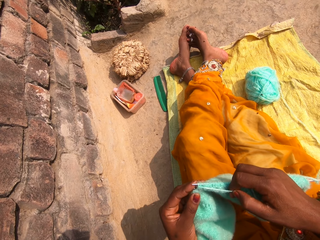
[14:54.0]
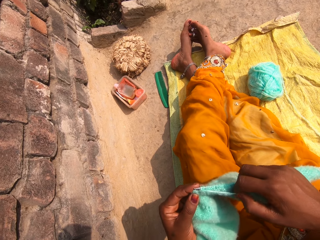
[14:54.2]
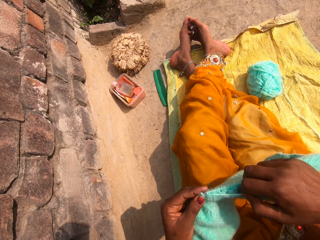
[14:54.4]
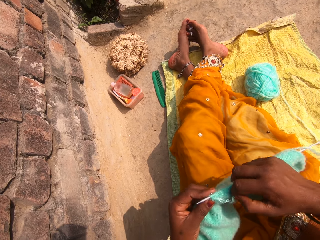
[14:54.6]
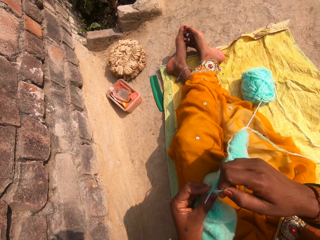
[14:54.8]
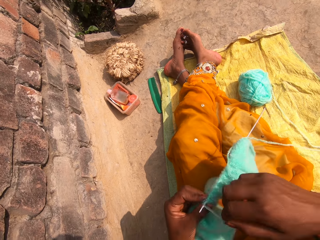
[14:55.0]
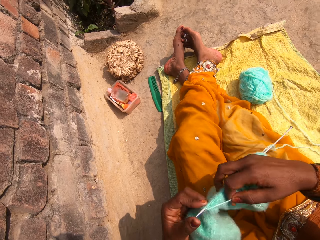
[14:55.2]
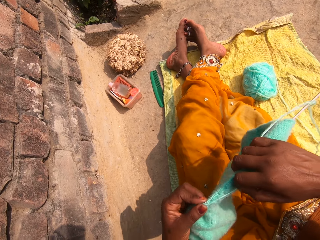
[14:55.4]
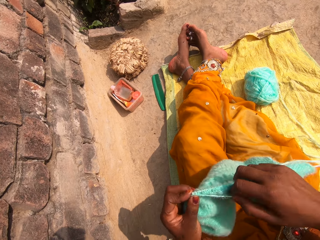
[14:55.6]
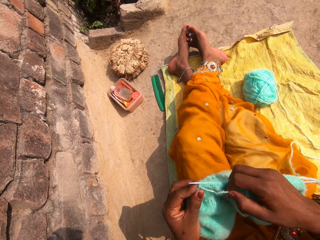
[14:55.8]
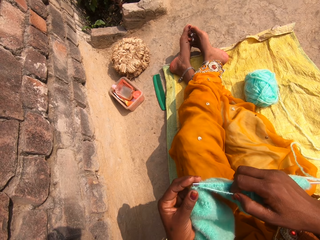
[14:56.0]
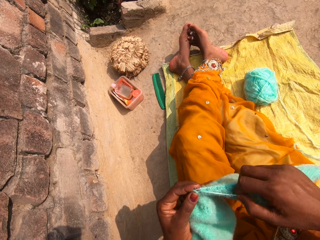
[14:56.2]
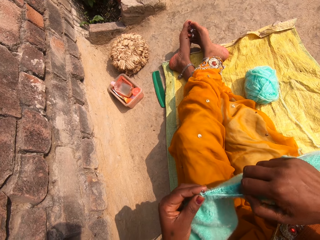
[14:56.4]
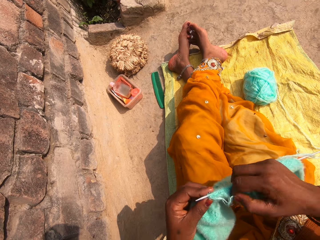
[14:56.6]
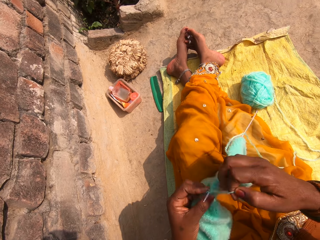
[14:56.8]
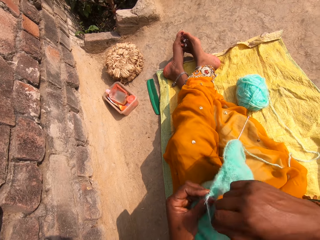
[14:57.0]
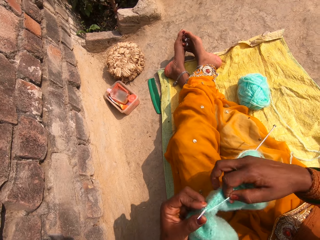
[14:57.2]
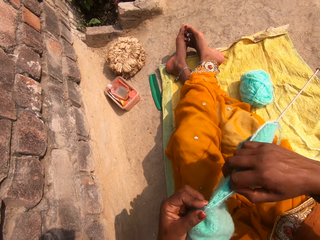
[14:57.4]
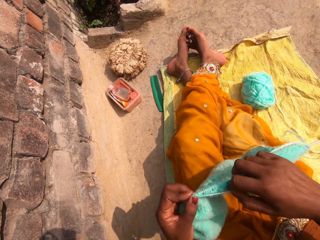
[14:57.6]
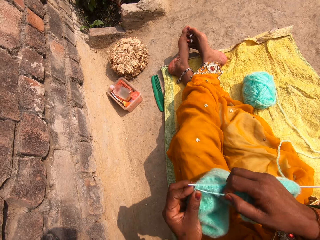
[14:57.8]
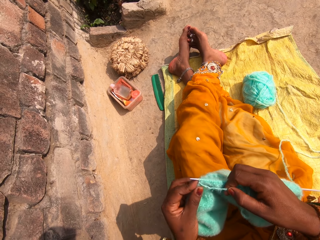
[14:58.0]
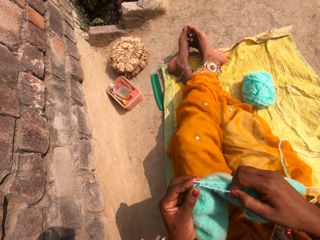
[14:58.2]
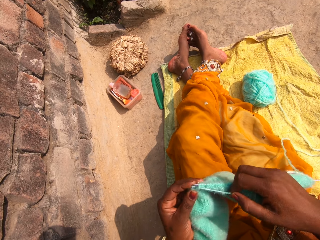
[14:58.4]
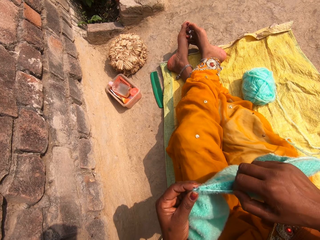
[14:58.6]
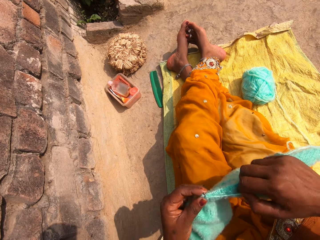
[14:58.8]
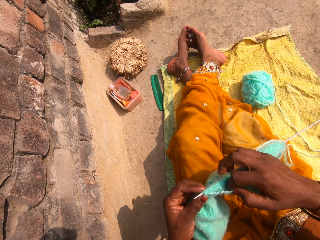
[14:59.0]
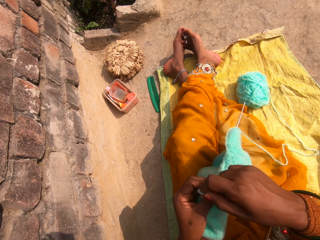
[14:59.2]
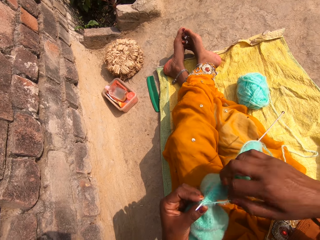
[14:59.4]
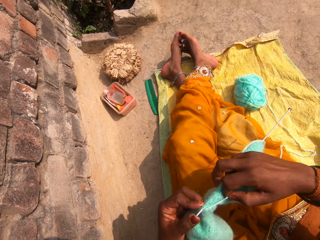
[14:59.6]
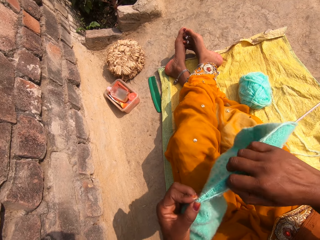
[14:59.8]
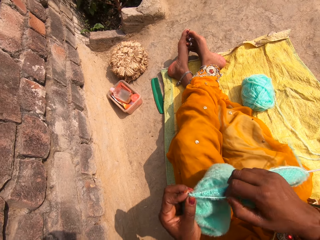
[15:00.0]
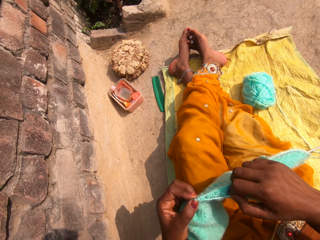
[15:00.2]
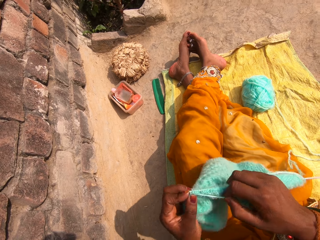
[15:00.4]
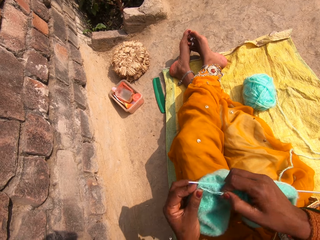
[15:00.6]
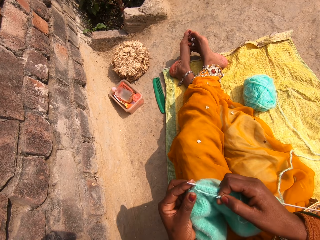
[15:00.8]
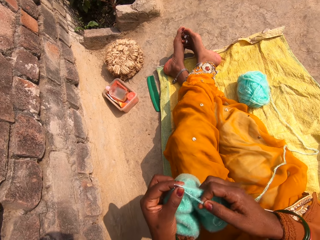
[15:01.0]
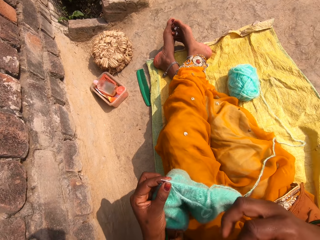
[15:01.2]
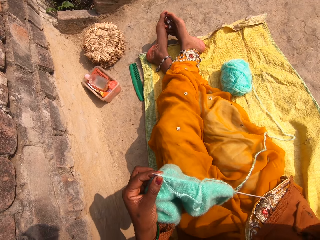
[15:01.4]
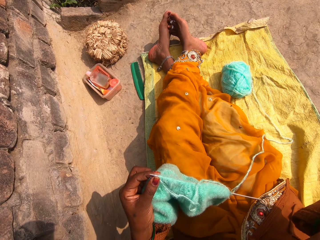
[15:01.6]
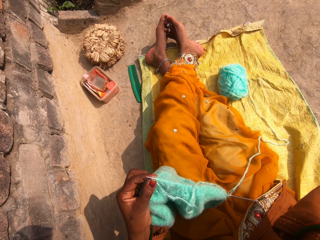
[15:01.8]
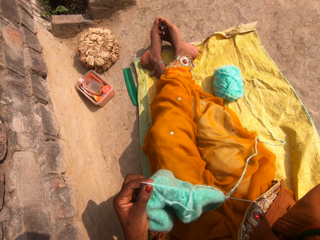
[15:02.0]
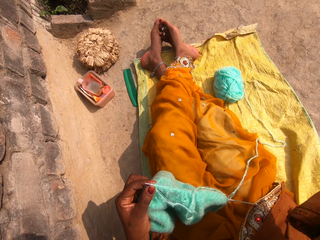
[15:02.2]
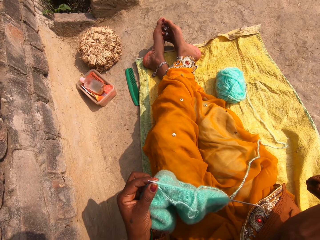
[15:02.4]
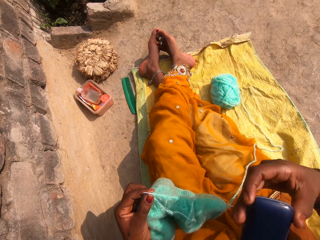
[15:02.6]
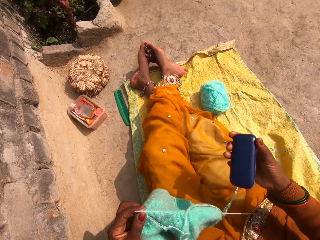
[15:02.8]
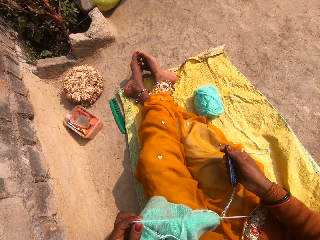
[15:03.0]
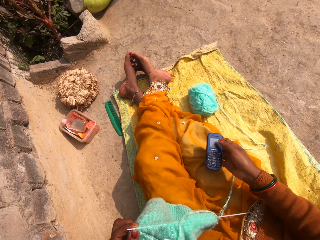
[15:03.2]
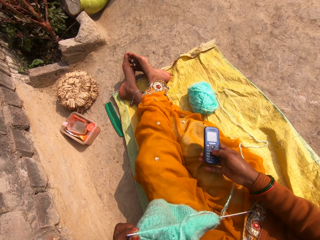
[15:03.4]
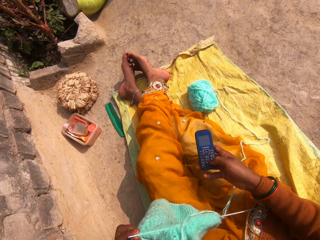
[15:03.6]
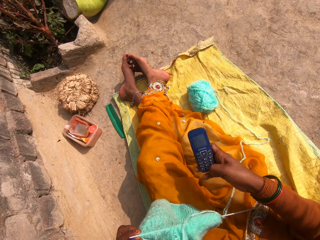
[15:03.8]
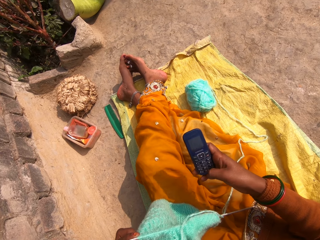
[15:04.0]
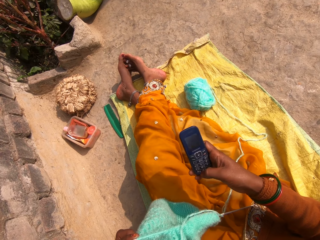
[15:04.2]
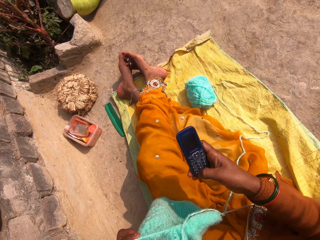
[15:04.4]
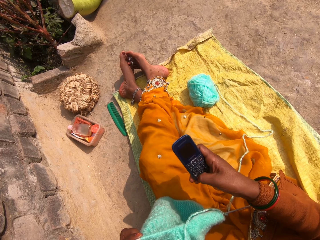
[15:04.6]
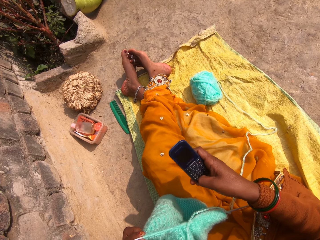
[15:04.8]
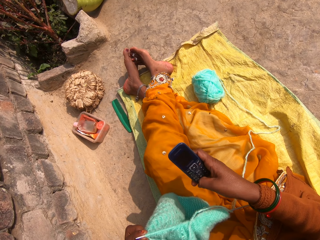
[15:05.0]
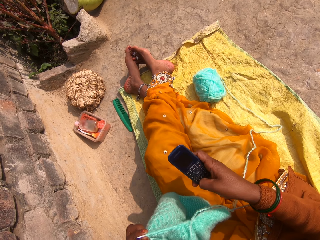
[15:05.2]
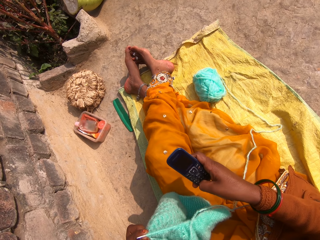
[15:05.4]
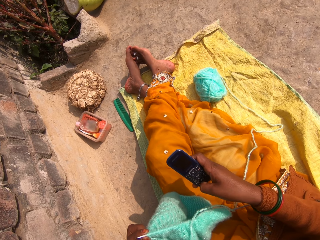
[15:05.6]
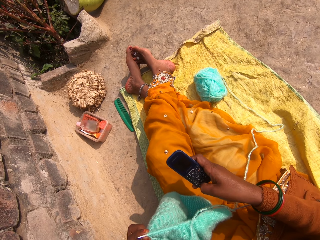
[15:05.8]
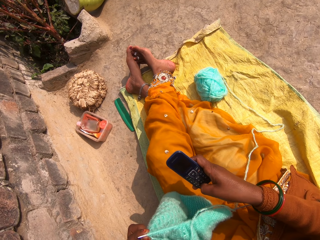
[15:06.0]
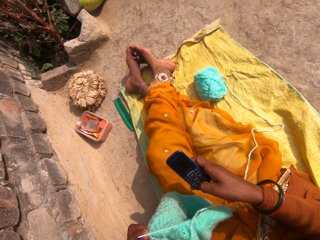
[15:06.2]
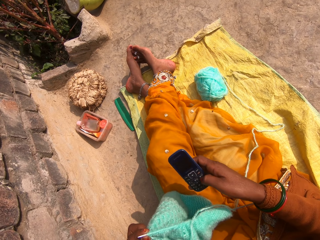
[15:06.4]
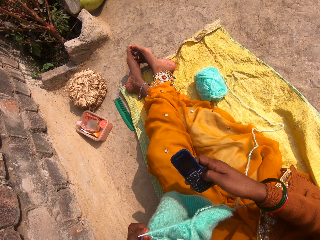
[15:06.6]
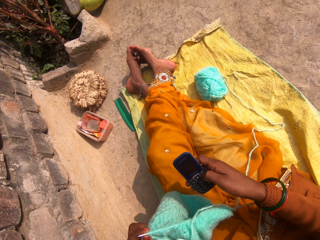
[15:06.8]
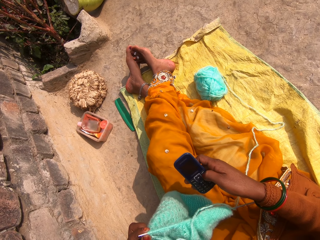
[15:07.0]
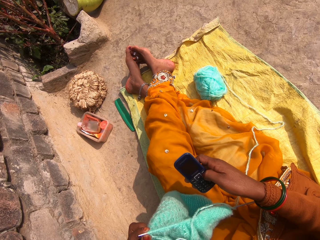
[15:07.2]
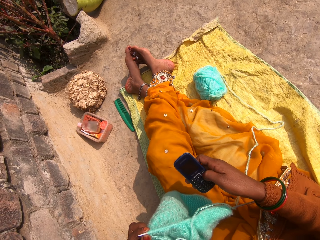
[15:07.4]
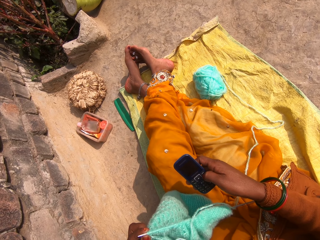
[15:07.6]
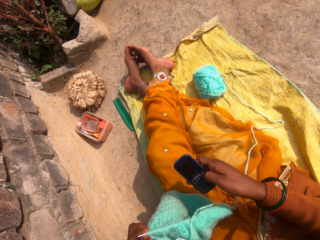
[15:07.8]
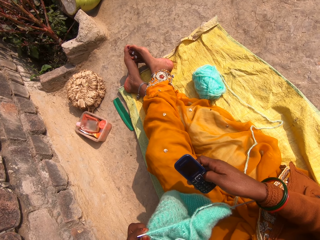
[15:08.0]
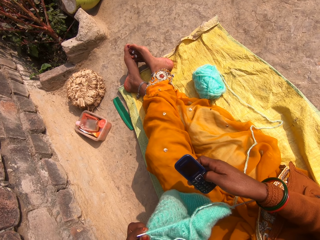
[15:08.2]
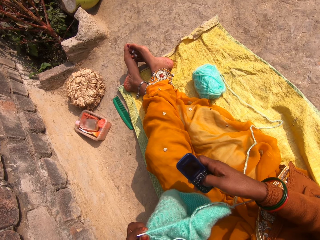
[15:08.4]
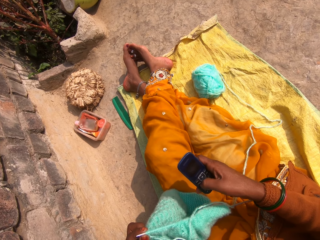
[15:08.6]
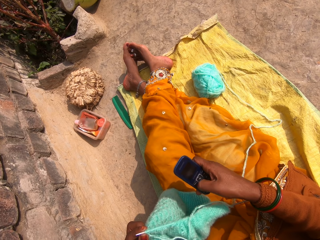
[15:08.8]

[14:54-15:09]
The camera wearer dials a phone. They hold the phone and use the phone.

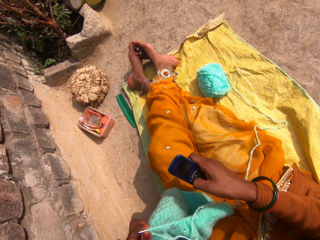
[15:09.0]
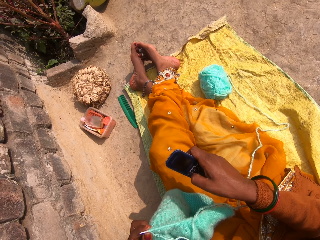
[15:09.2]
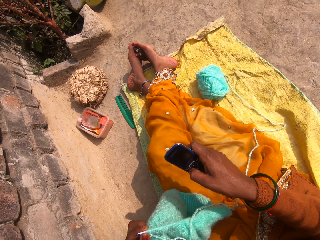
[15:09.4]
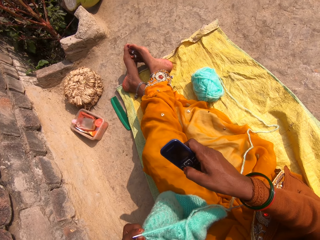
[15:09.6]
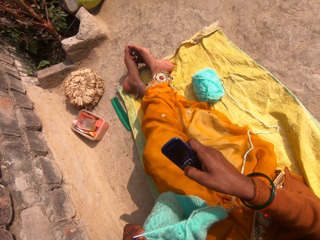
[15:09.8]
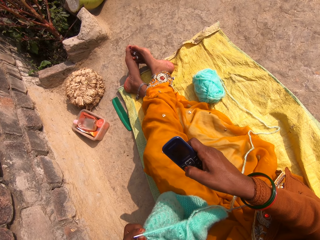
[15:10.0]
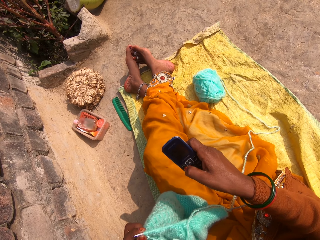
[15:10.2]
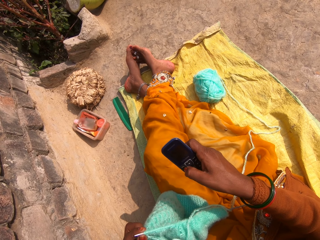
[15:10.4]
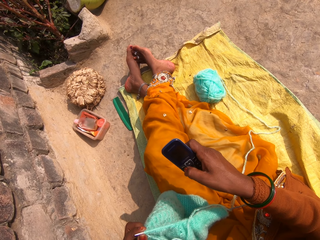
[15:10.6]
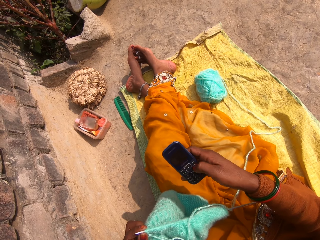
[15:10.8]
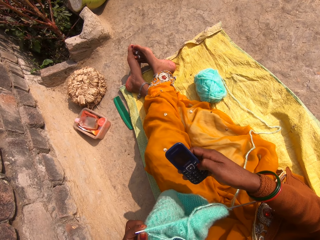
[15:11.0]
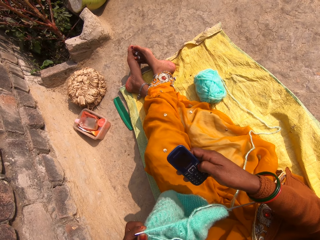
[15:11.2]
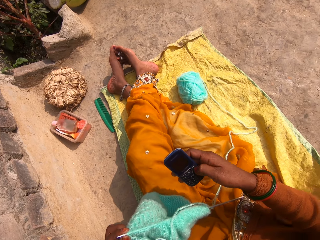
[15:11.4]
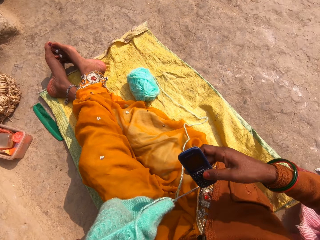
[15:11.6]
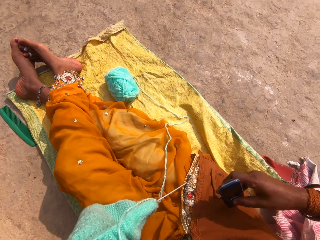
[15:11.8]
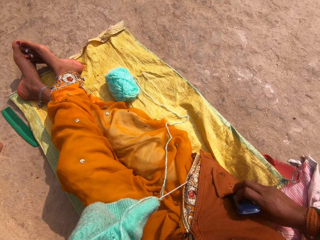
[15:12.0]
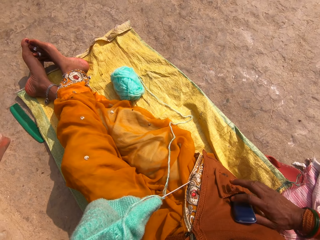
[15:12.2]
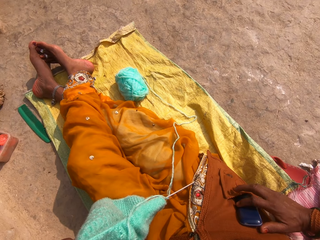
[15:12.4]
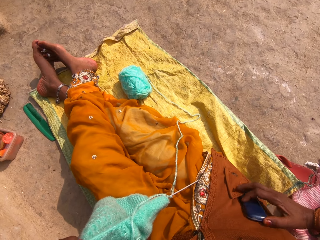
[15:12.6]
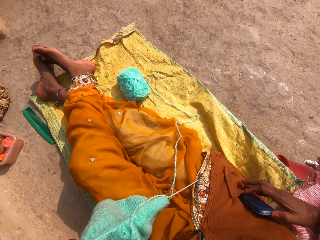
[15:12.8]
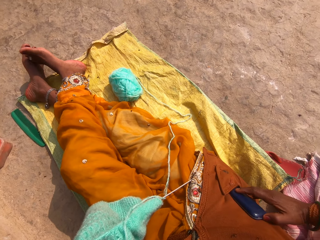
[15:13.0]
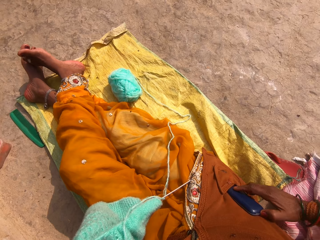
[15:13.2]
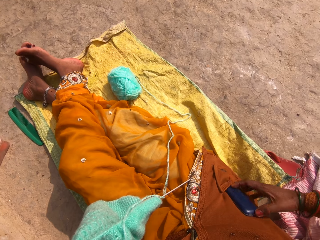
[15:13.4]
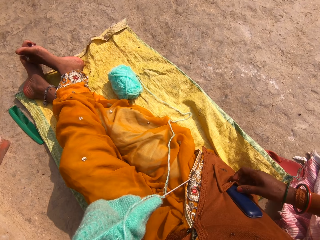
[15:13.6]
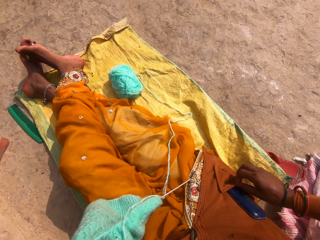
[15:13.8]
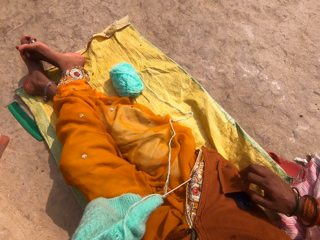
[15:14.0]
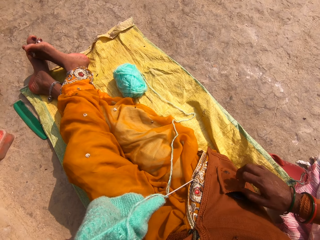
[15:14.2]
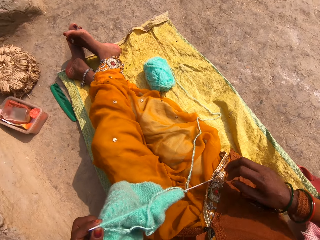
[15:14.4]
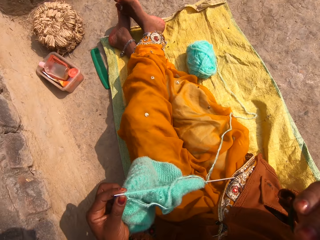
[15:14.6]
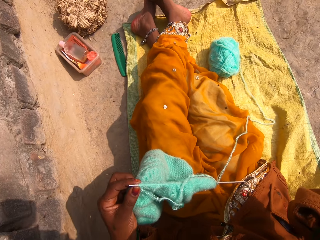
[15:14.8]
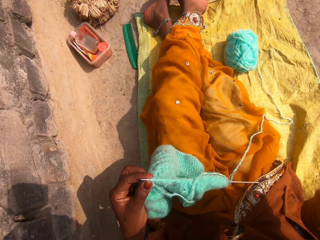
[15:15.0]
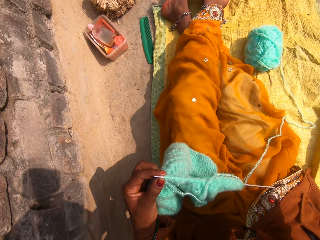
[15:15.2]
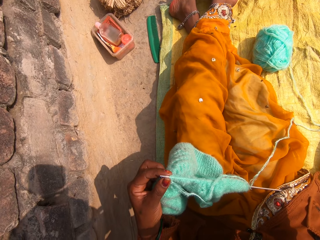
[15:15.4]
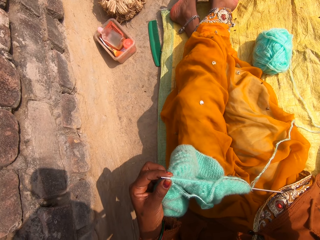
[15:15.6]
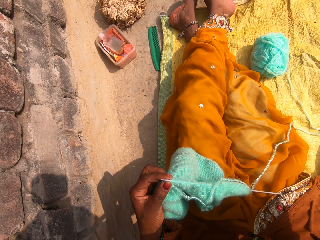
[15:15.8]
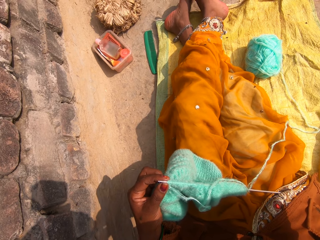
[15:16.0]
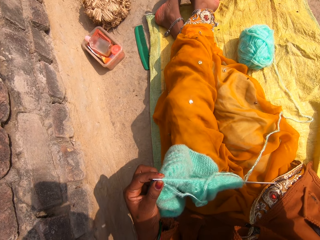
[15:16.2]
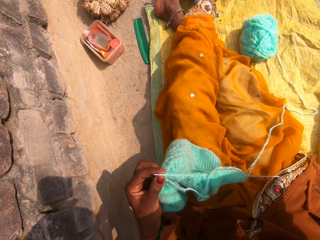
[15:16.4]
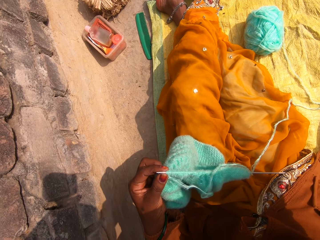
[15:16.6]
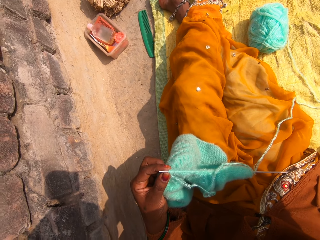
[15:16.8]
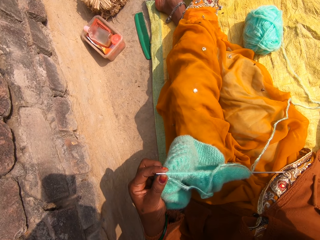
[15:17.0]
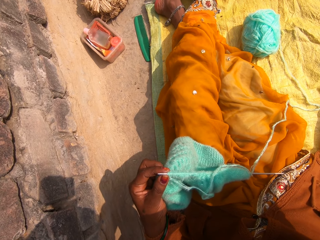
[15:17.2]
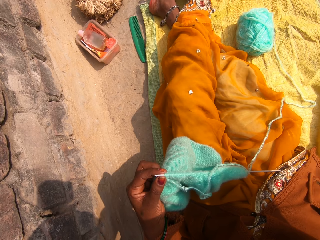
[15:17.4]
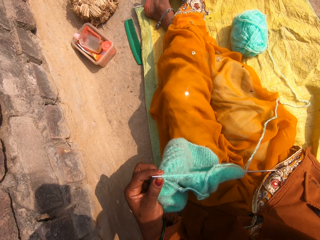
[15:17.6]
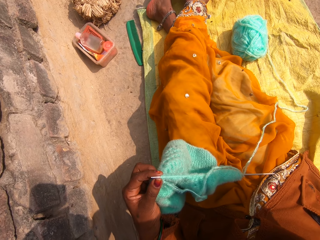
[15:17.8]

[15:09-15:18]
The camera wearer drops her phone in the pocket. She touches her face.
